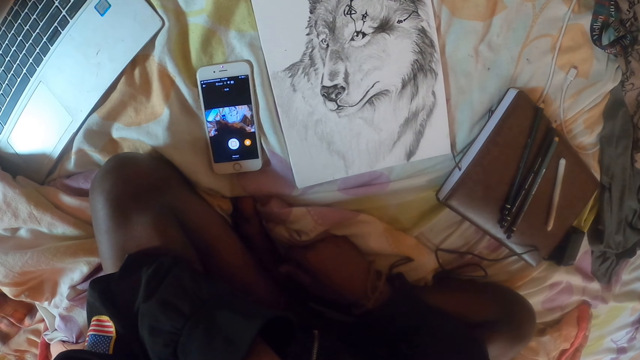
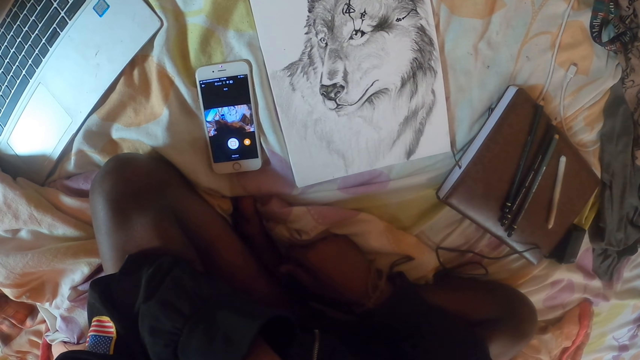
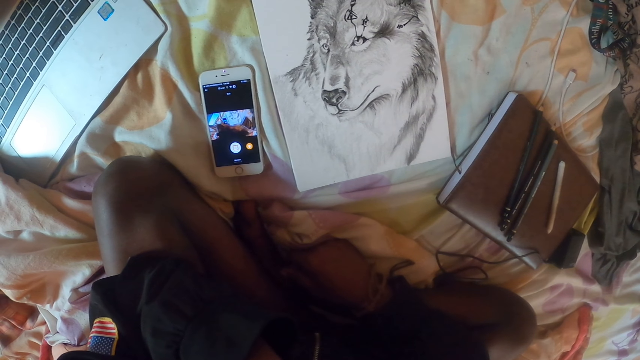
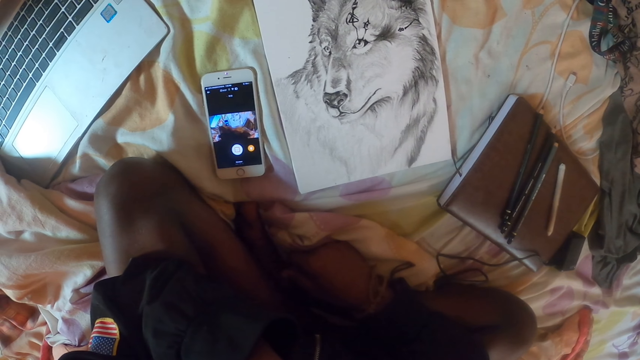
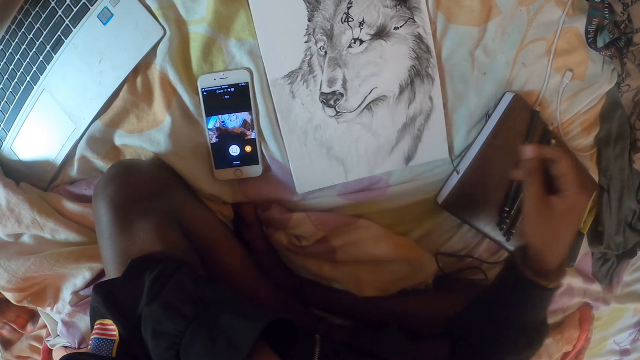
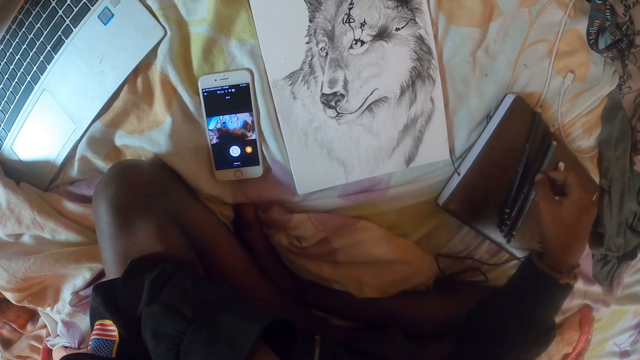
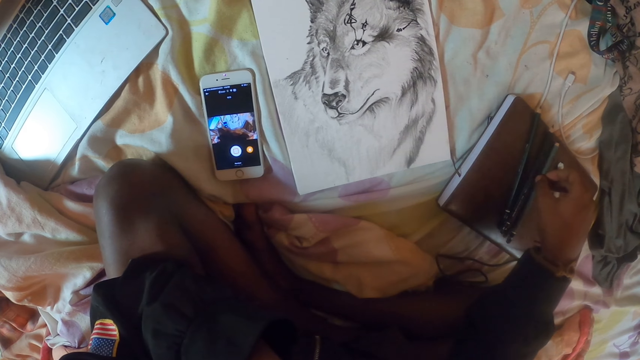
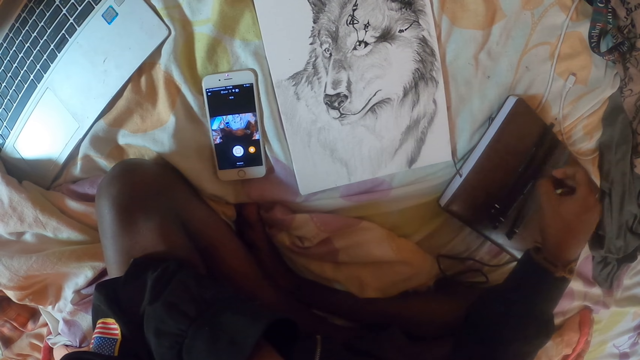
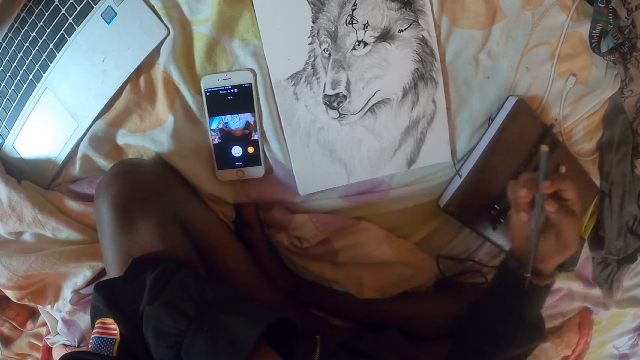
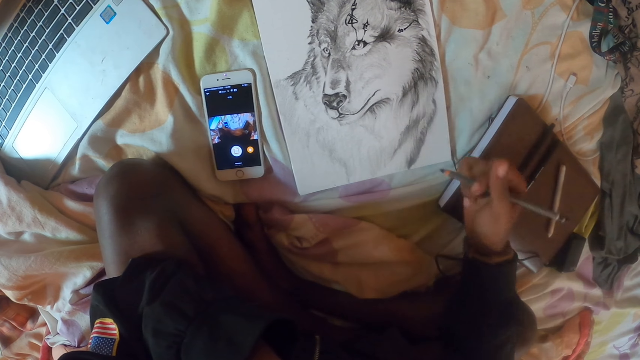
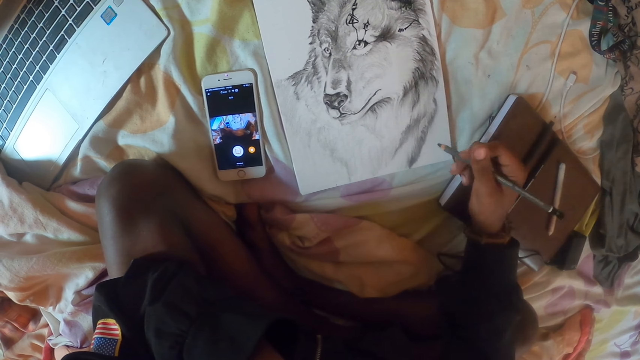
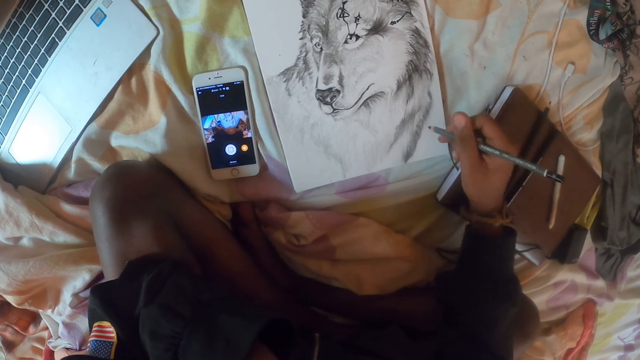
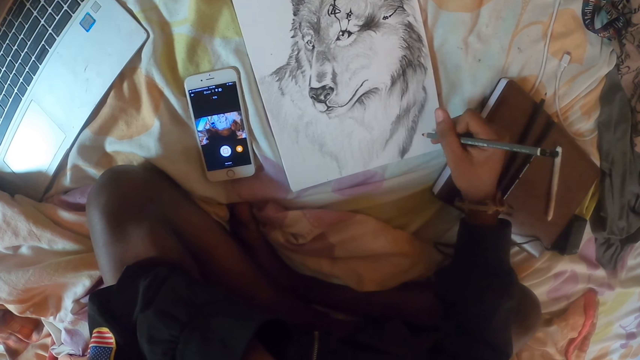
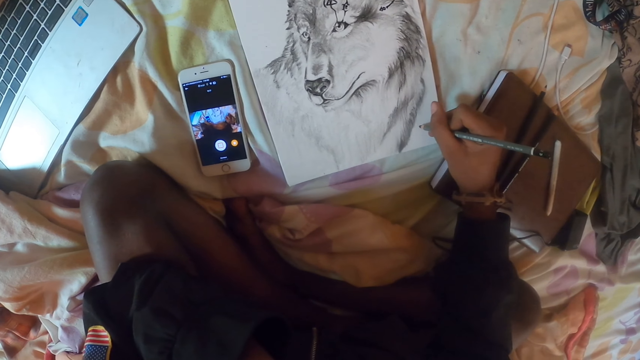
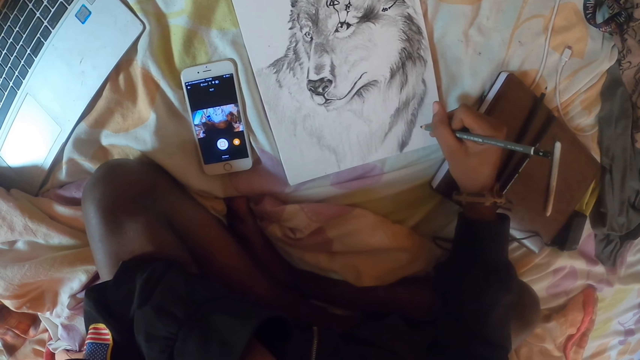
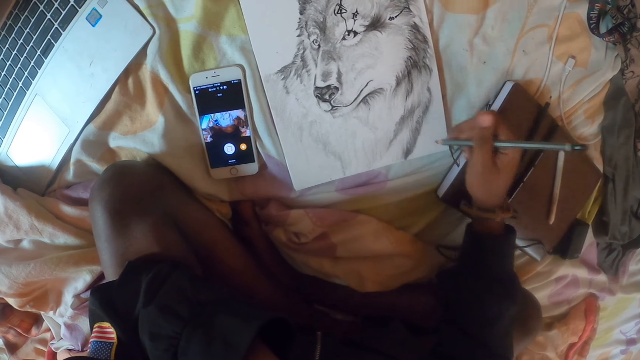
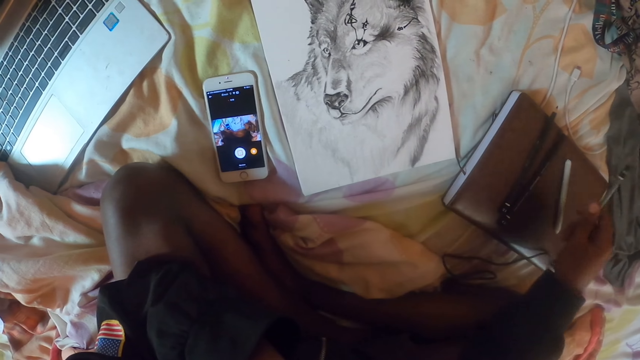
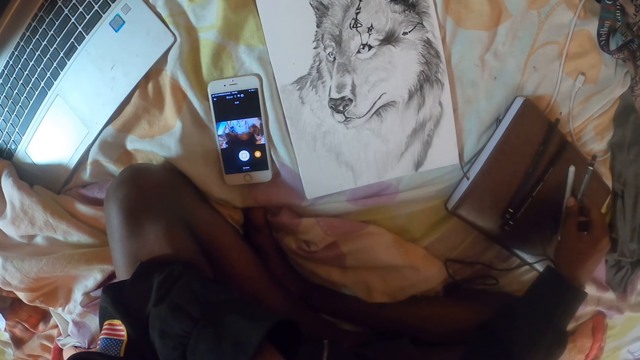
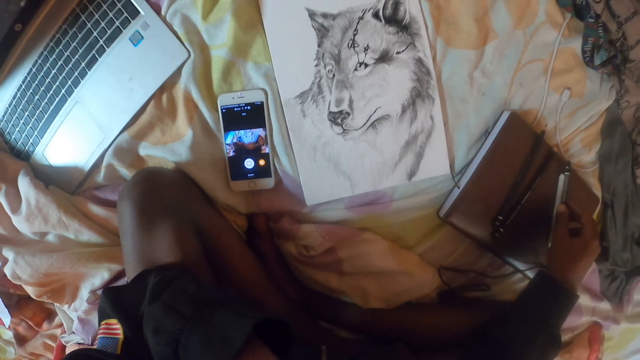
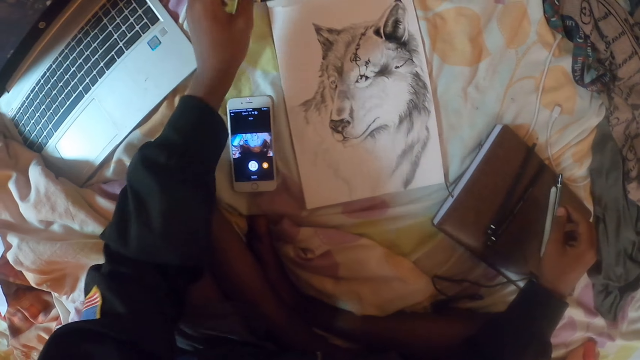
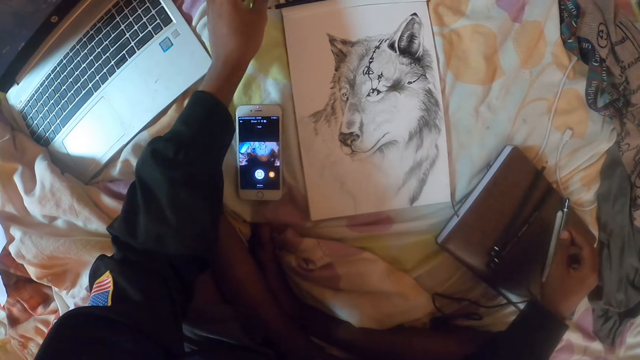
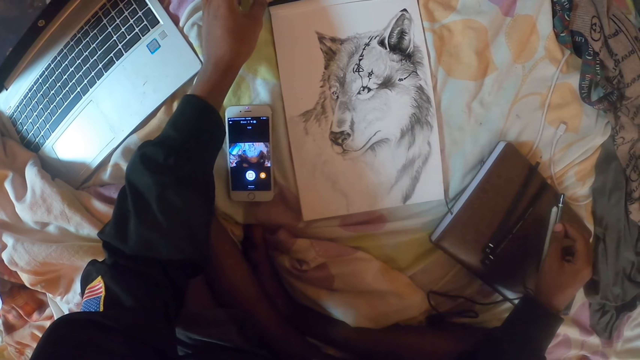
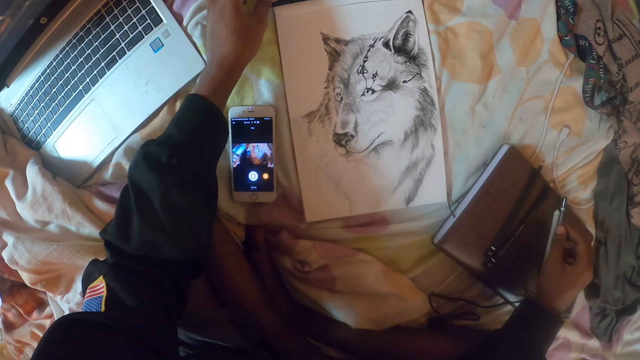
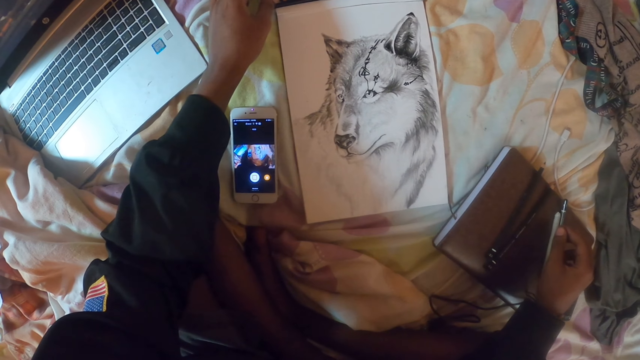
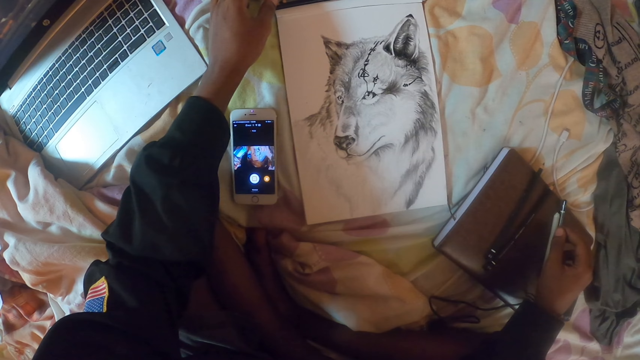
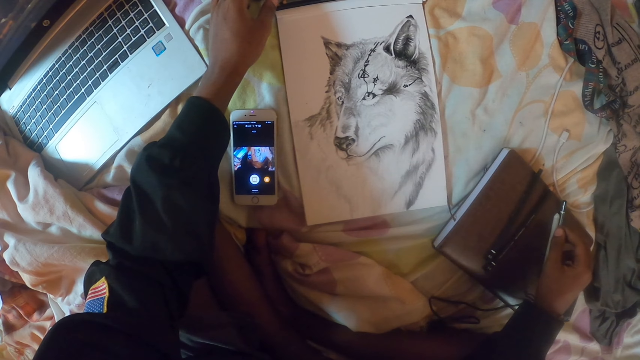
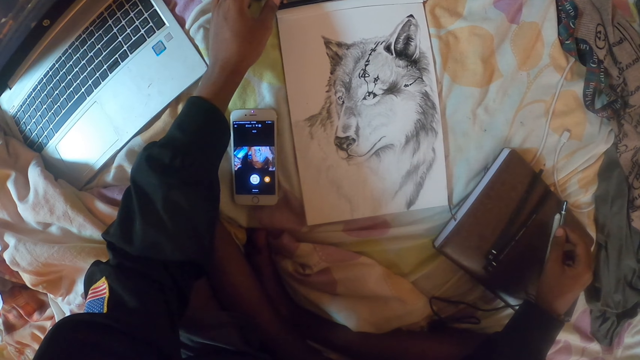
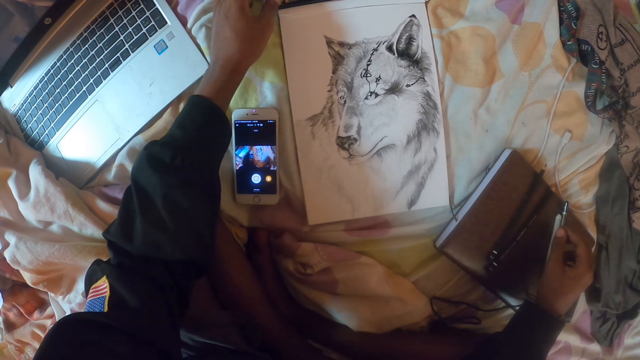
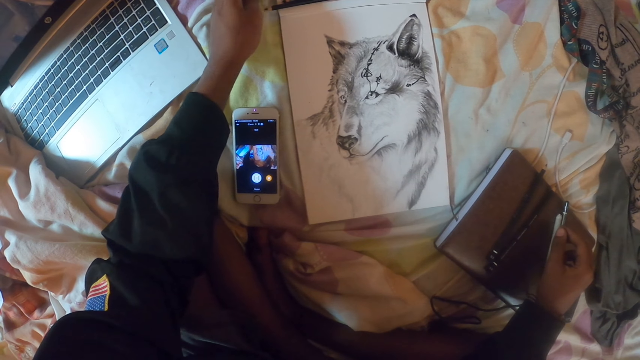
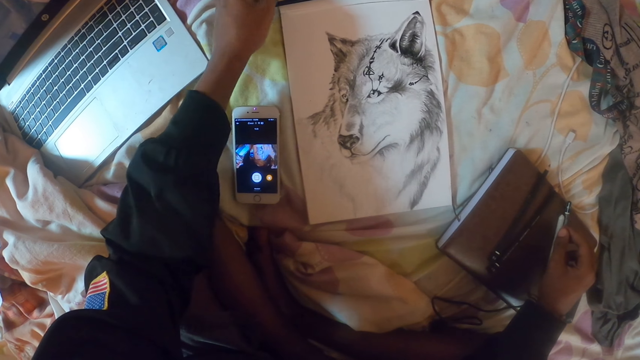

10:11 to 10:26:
The camera wearer picks up a pencil from the book. They draw on the paper with the pencil. They put the pencil on the book. They pick up the pencil with the left hand. They touch the paper.

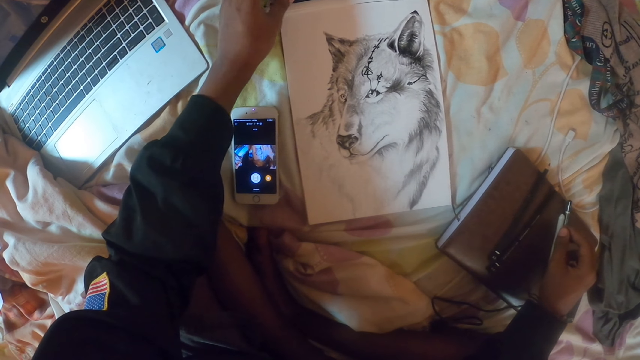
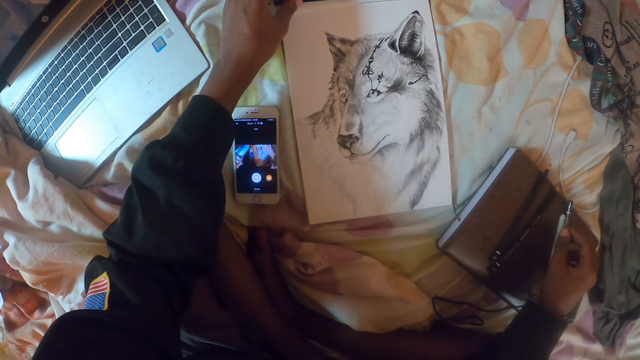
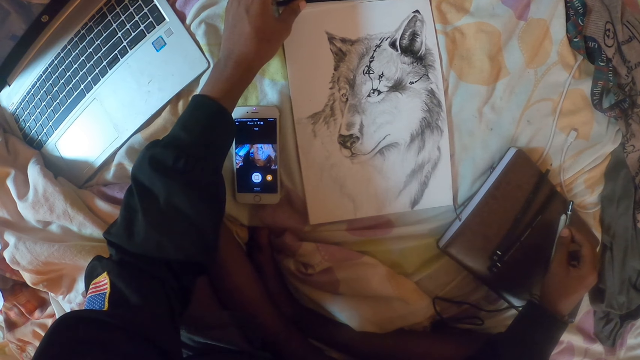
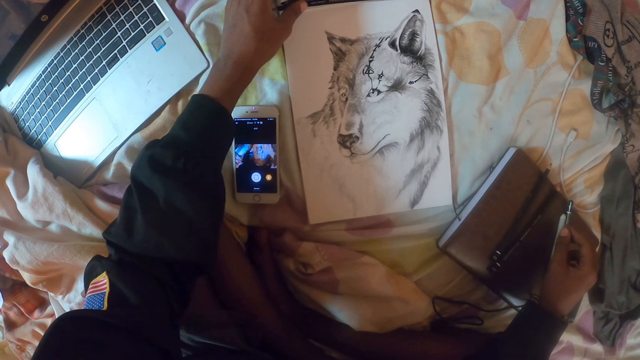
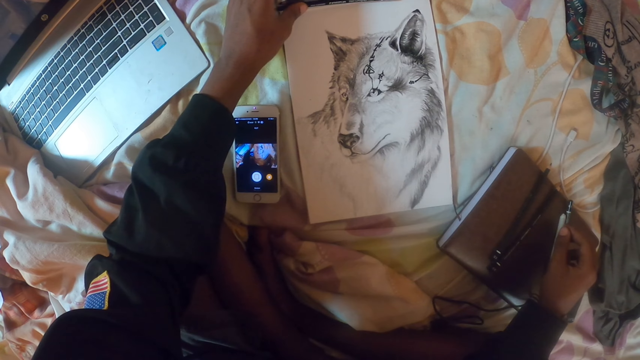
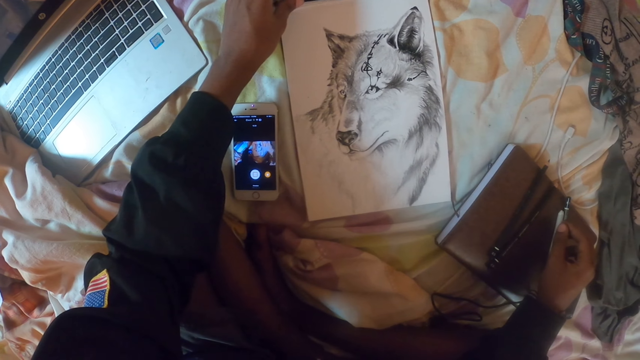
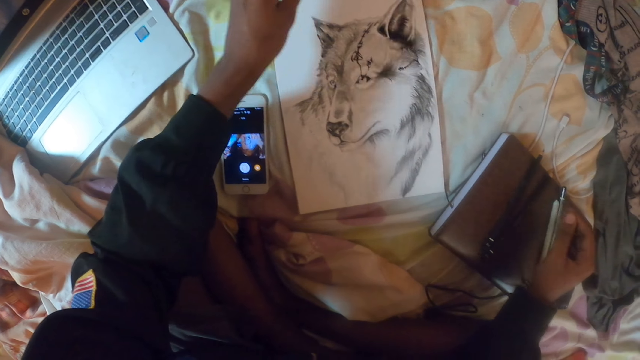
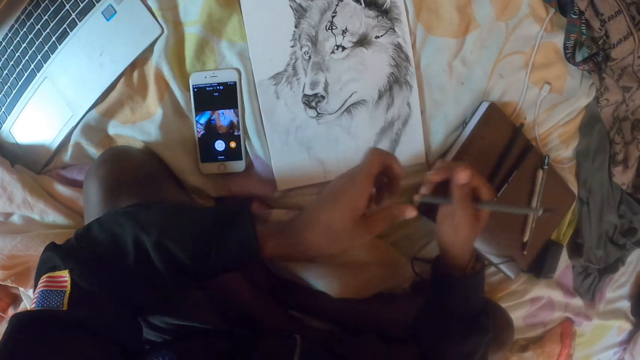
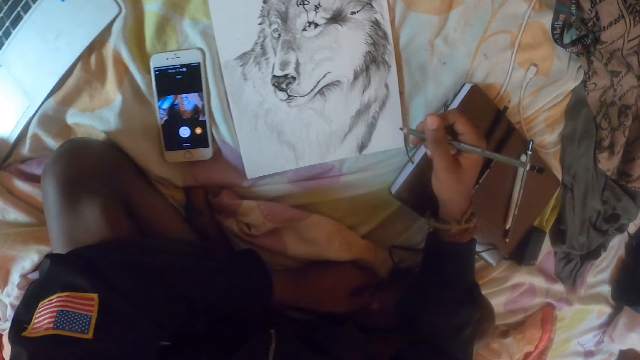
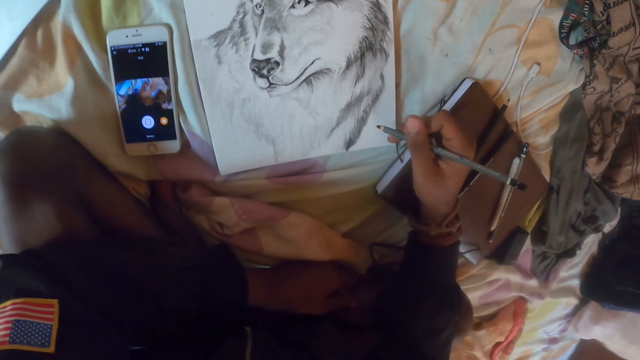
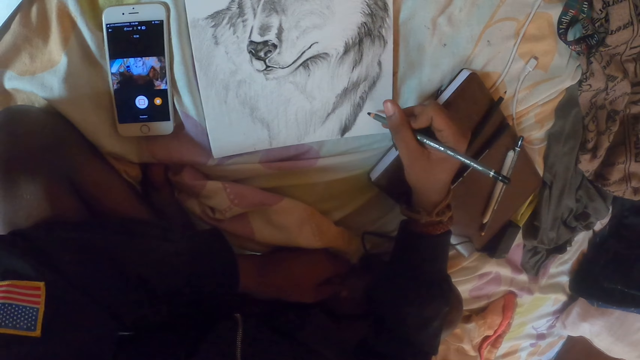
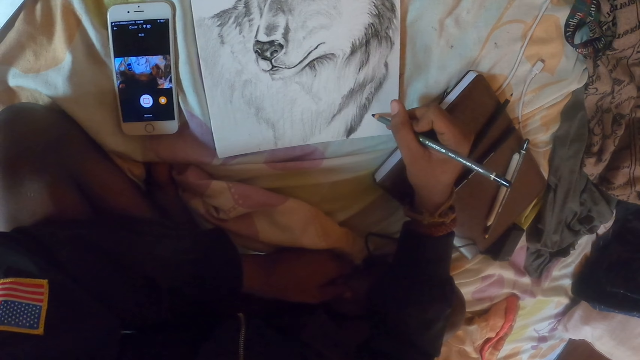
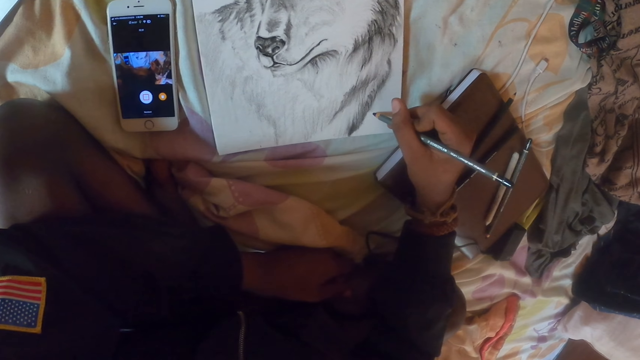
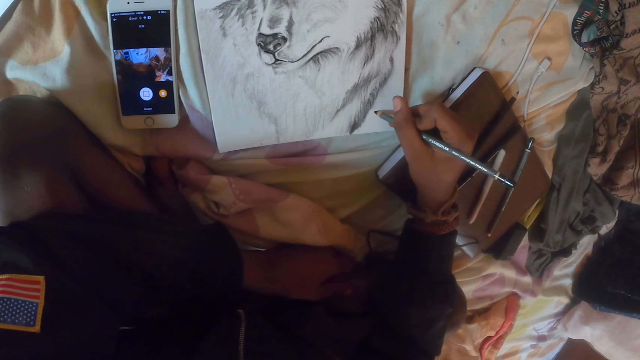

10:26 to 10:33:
The camera wearer takes a pencil with the right hand. They write on the paper with the pencil. They draw on the paper.
